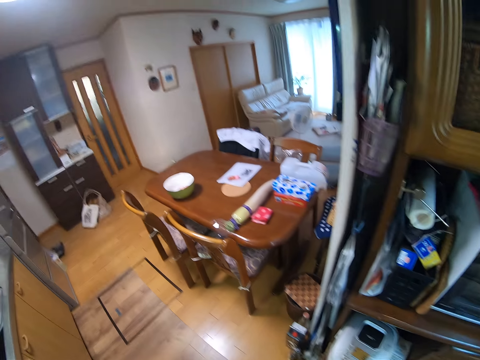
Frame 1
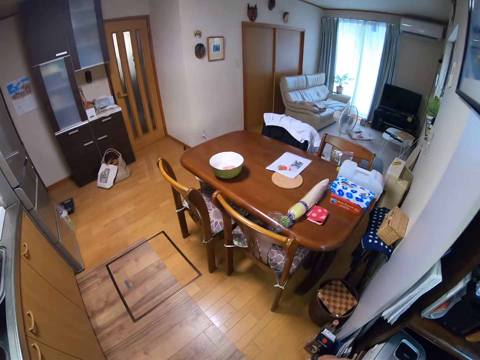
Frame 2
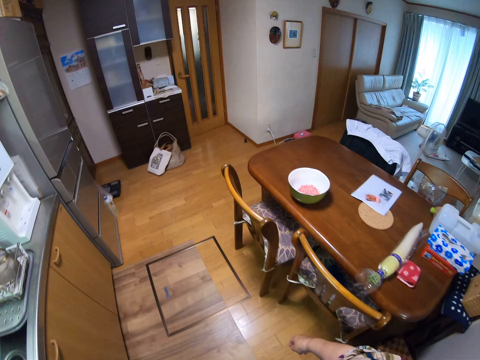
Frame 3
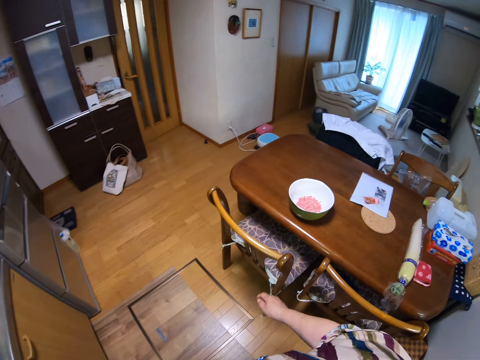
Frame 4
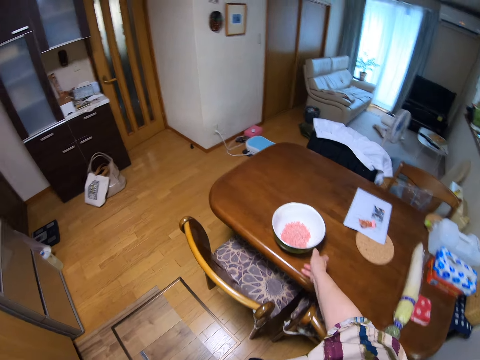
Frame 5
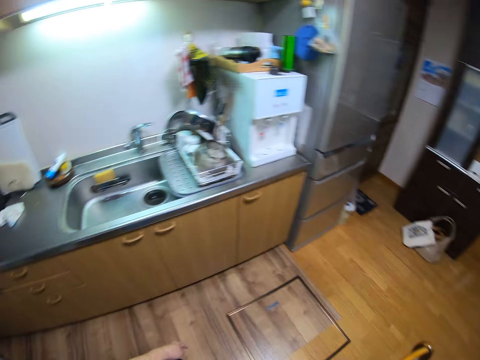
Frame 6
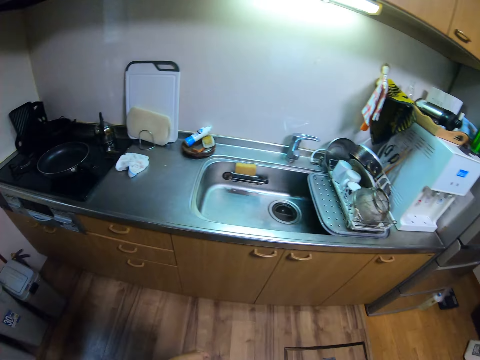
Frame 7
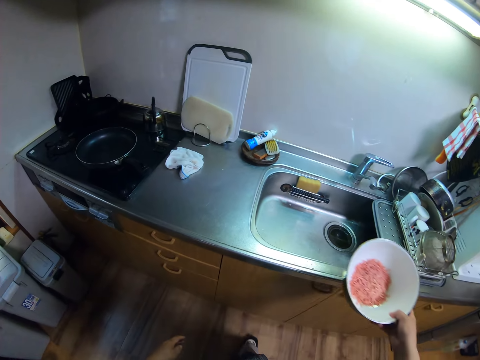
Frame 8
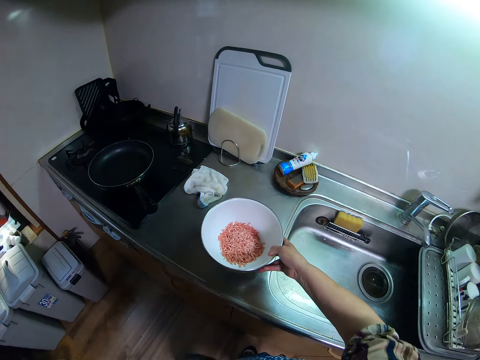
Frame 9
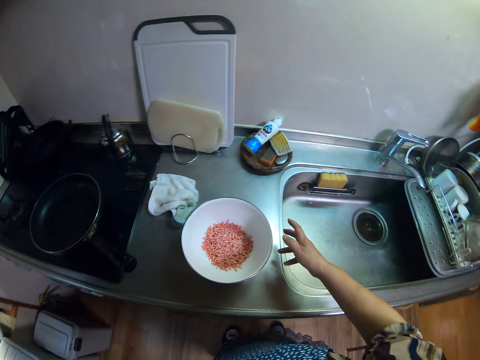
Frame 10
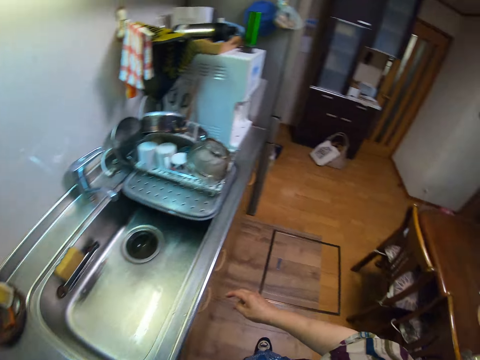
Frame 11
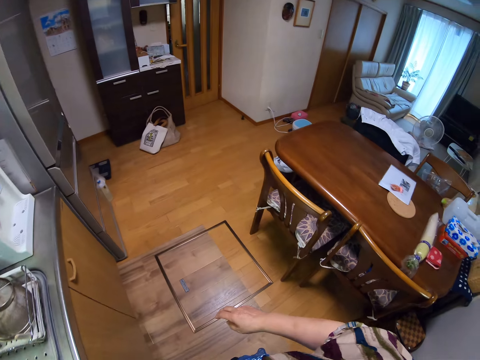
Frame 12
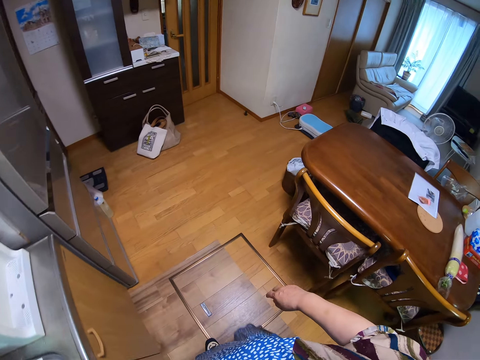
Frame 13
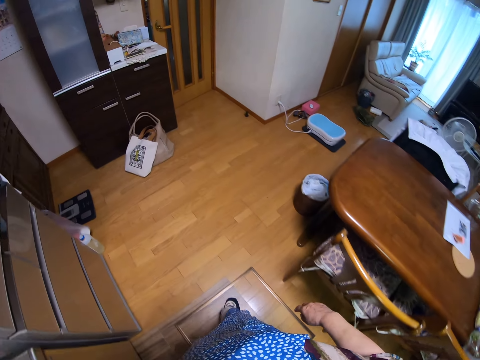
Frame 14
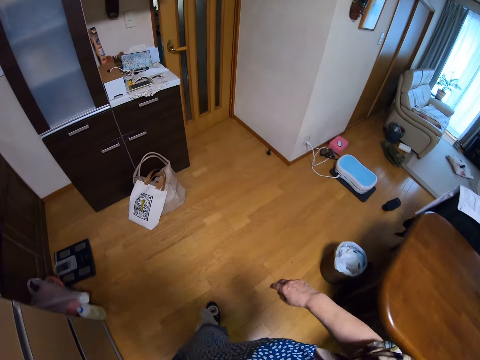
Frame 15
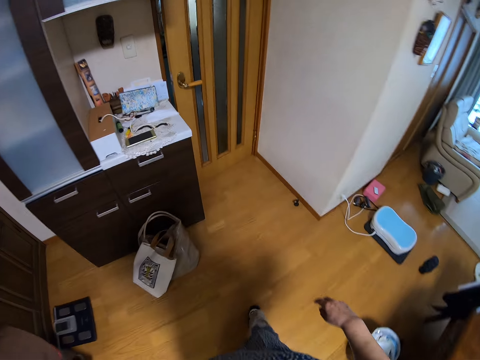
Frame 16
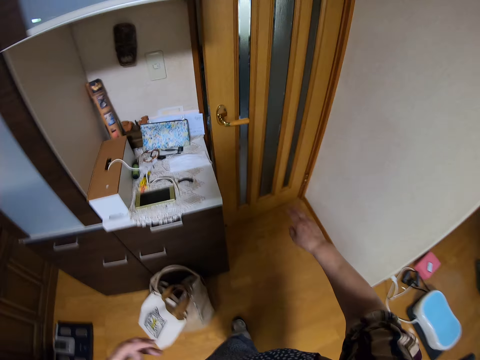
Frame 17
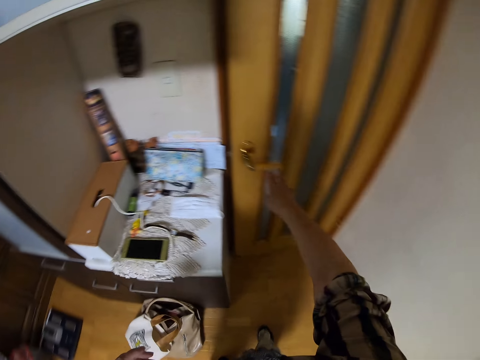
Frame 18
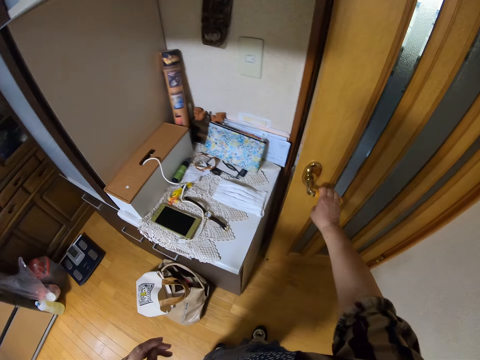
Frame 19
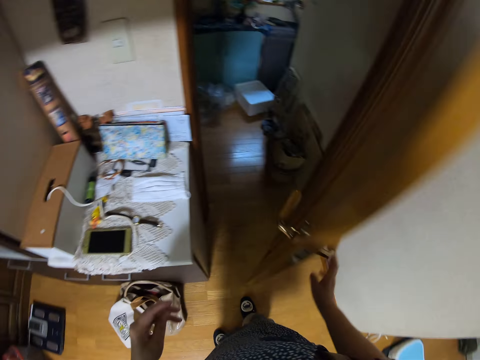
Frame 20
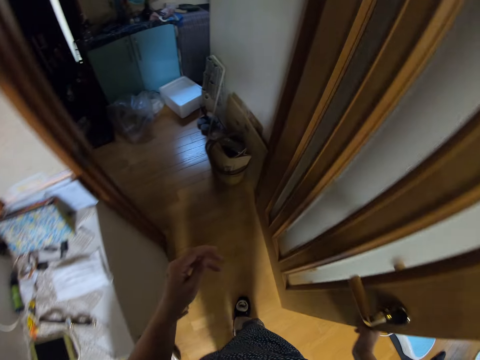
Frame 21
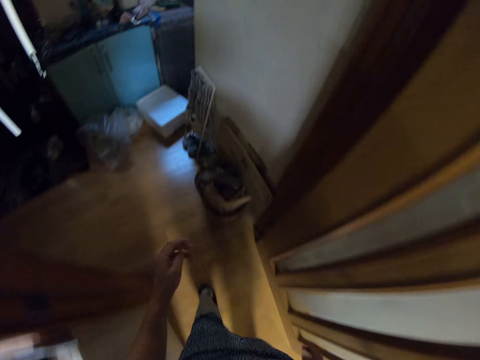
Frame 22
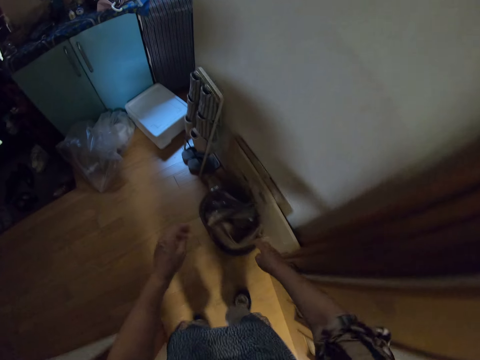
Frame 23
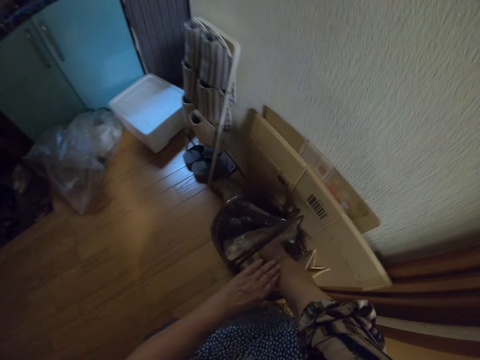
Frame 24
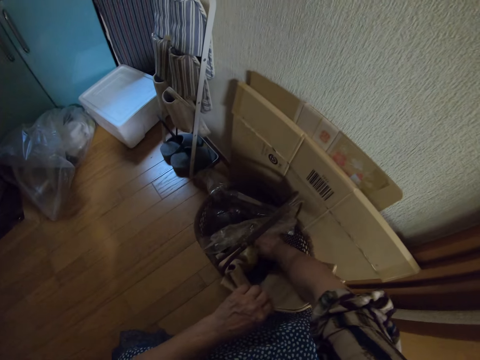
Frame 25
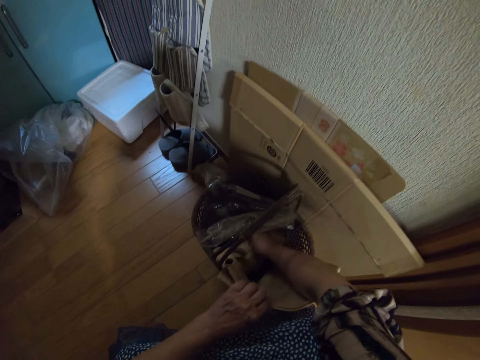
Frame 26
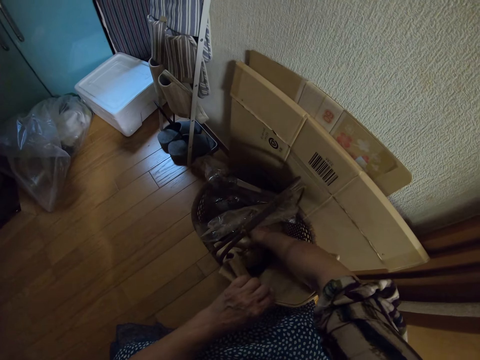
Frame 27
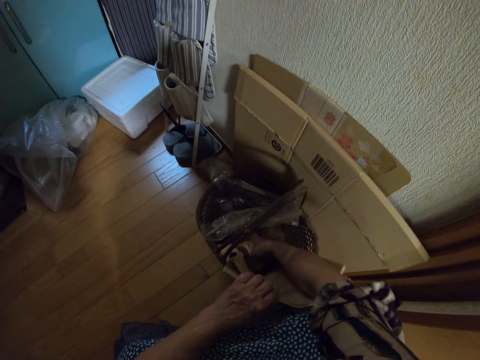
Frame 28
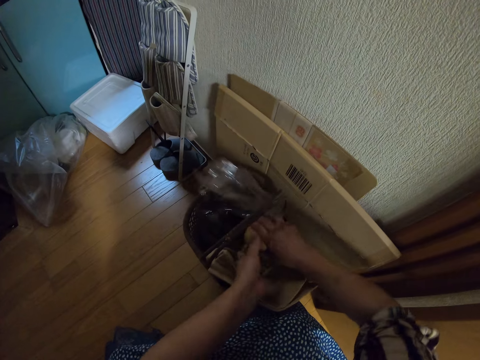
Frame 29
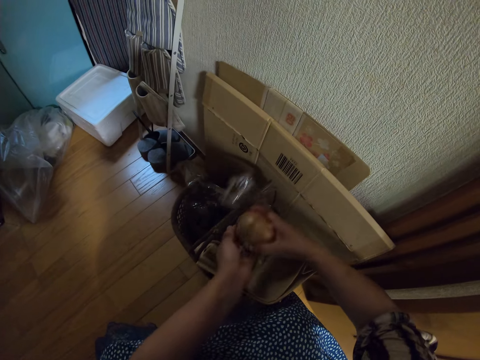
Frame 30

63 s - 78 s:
The camera wearer takes a bowl from the centre table of the kitchen. They walk to the sink area. They place the bowl on the sink slab. They walk to the door of a storeroom. They open the door. They walk into the storeroom. They bend down in front of a basket. They search the basket. They pick up an onion from the basket.

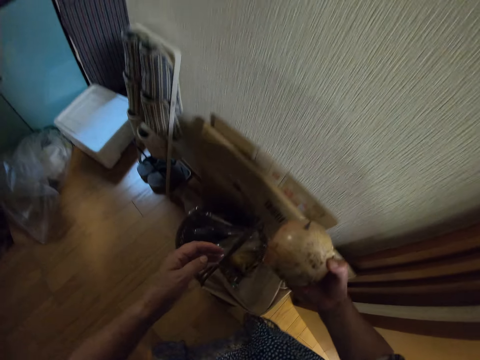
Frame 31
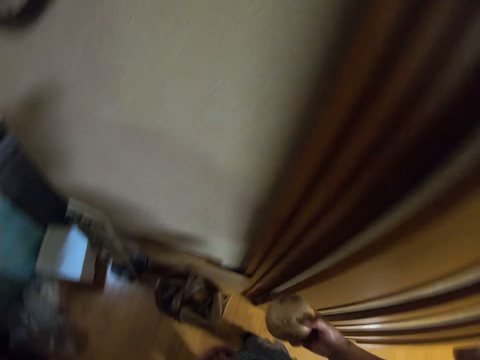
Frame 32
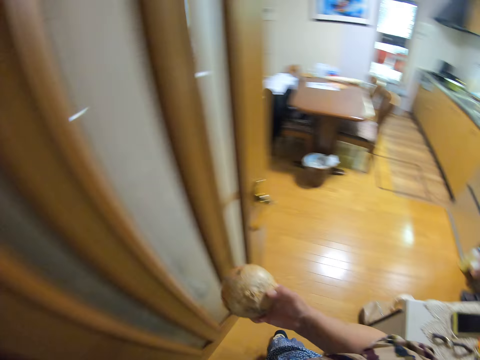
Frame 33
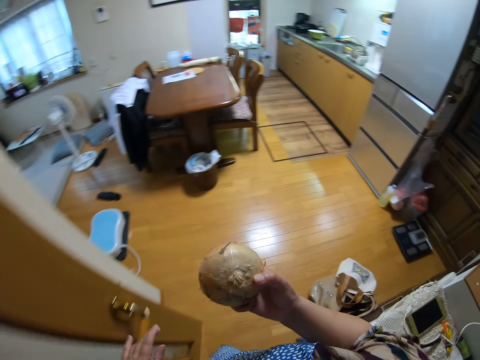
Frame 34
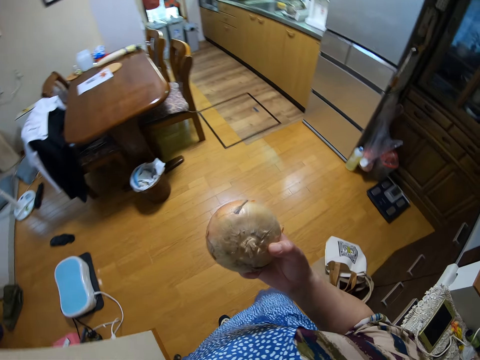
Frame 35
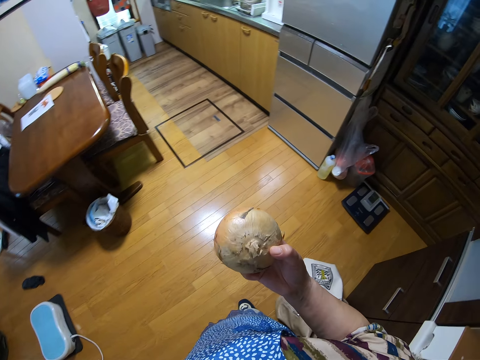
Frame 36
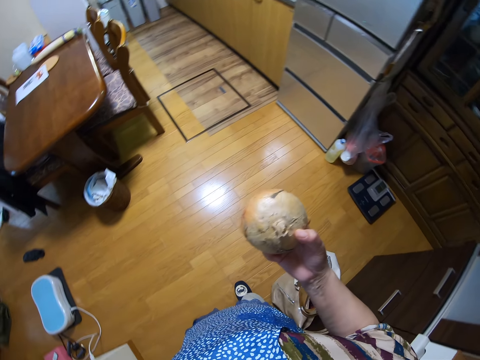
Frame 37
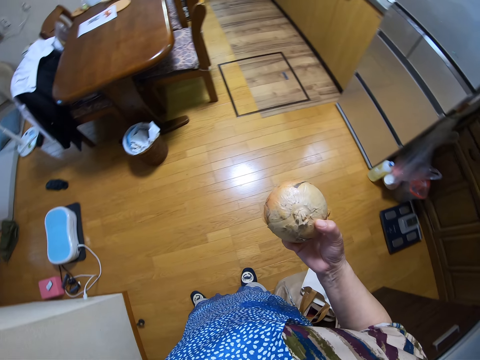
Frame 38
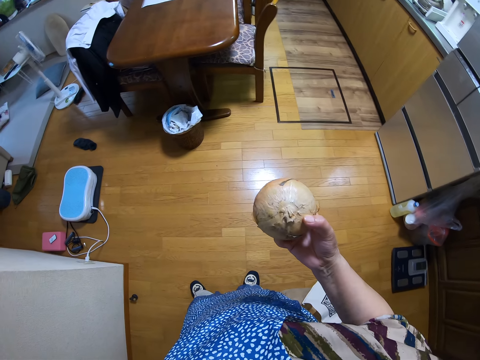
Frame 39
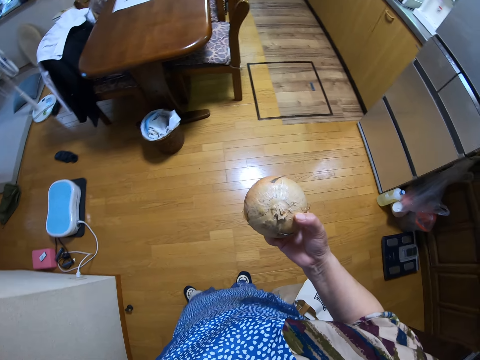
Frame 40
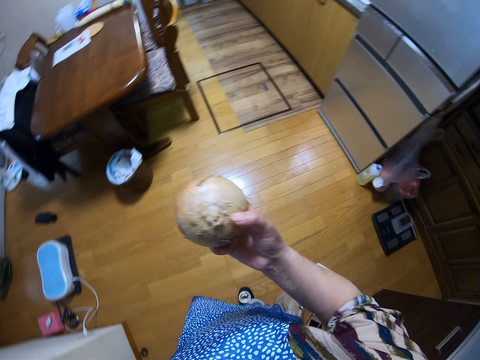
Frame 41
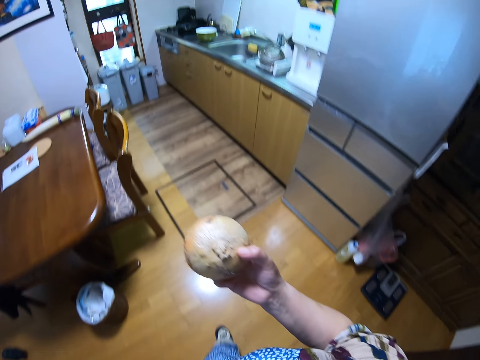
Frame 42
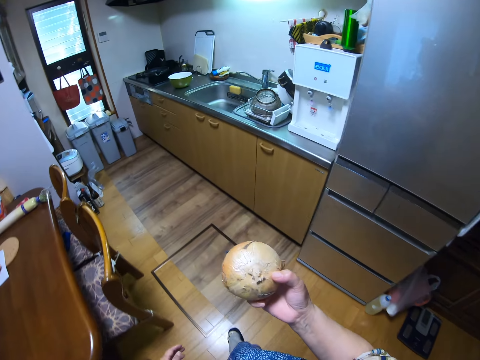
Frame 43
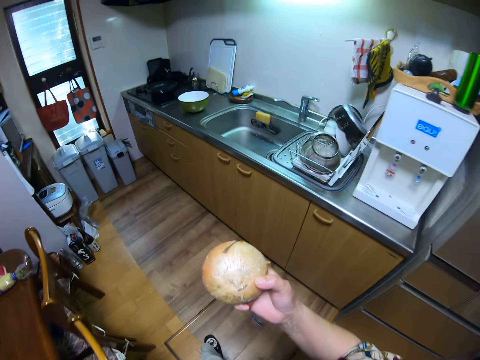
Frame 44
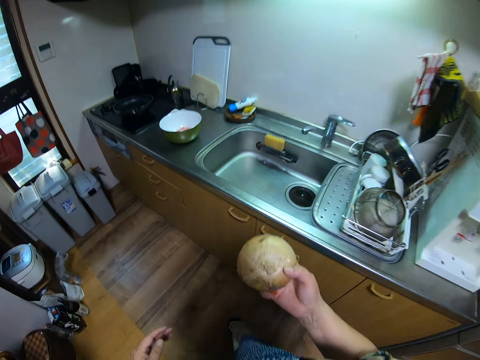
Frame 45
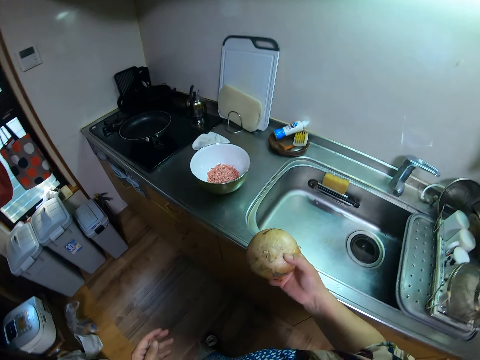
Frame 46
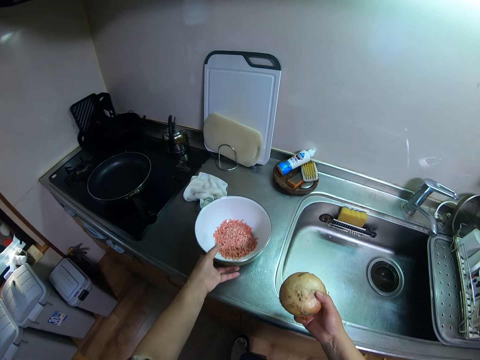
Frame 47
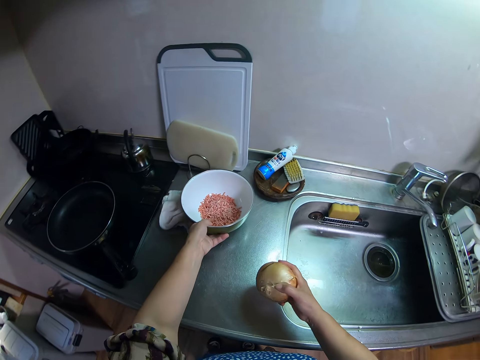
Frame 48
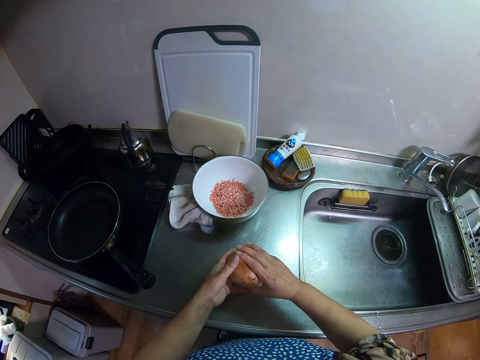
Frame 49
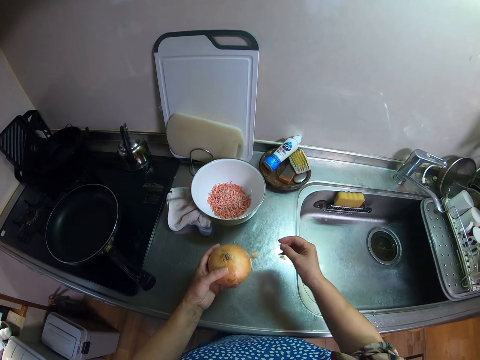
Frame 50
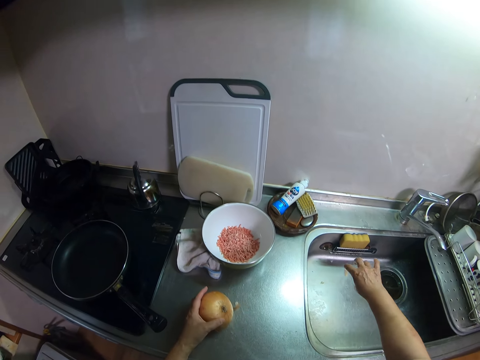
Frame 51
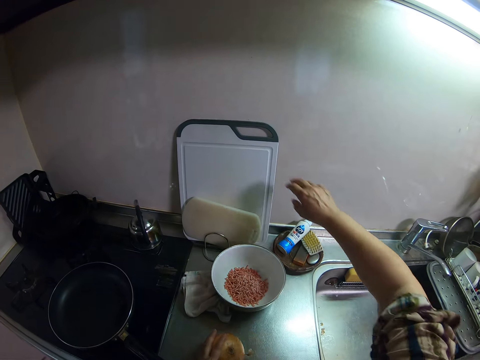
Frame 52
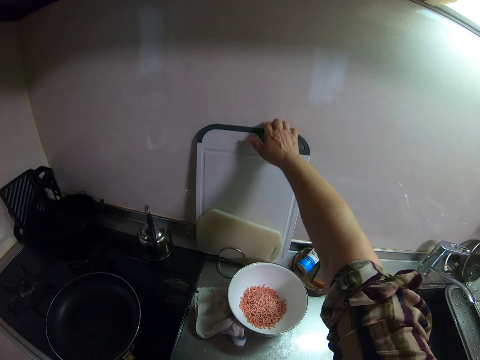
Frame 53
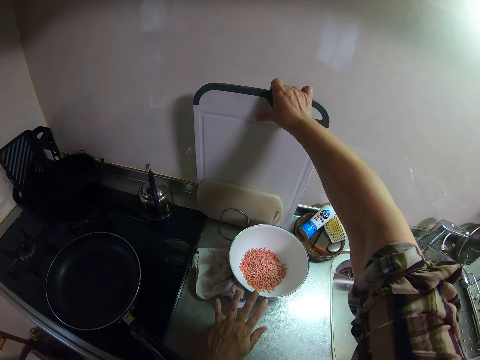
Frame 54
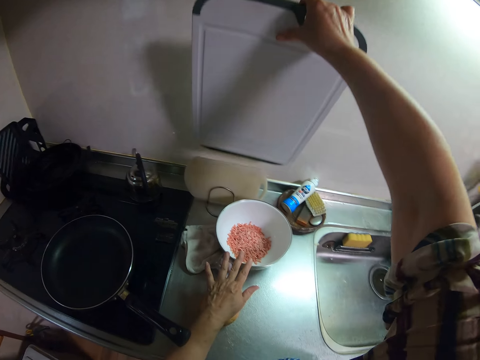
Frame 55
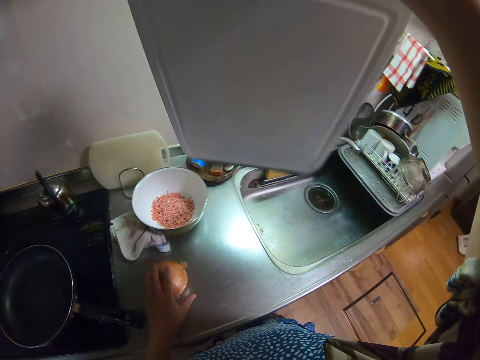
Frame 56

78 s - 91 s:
The camera wearer stands from the ground. They walk to the sink area. They close the storeroom door. They adjust the bowl on the sink slab. They place the onion on the sink slab. They dust off onion peels into the sink. They take a cutting board resting on the wall of the sink slab.
